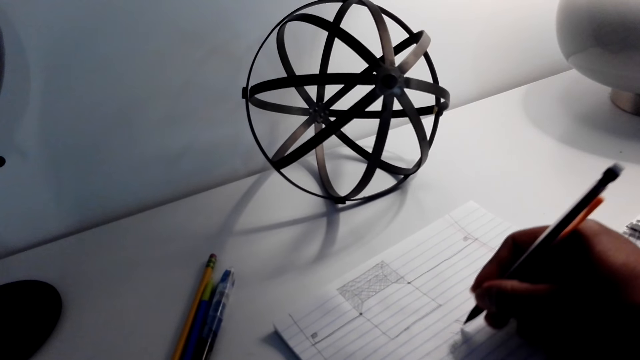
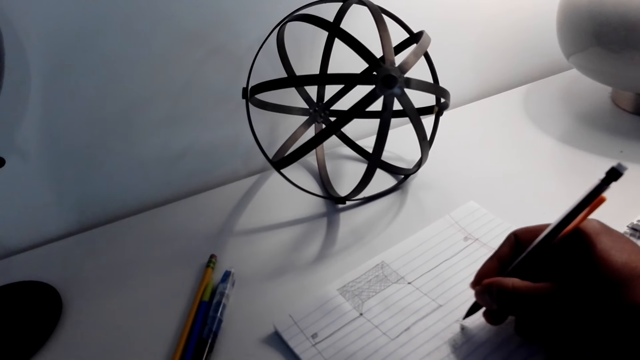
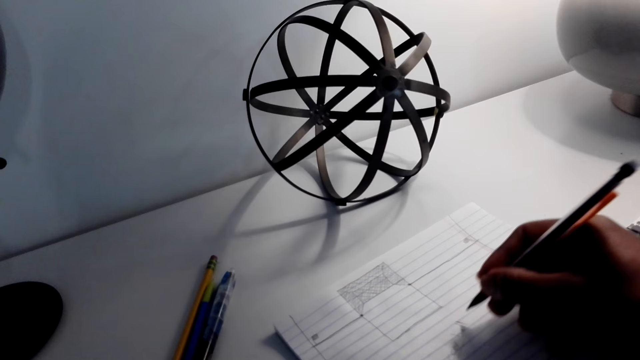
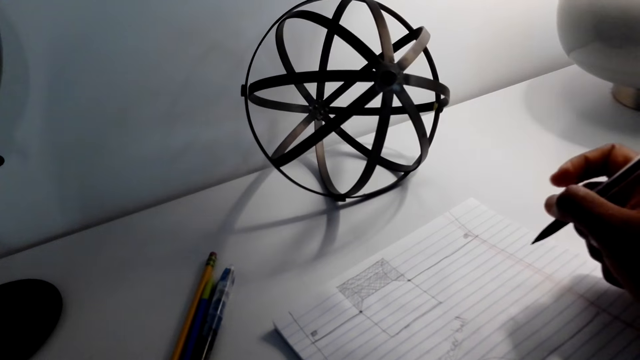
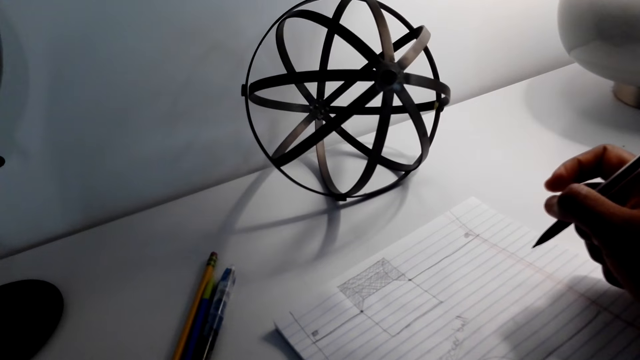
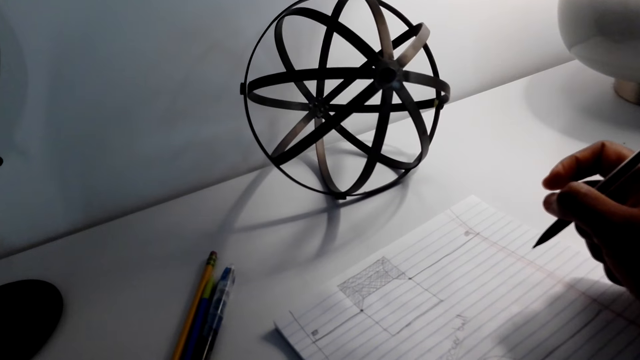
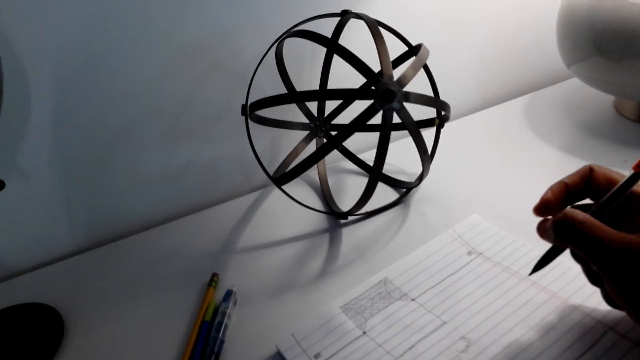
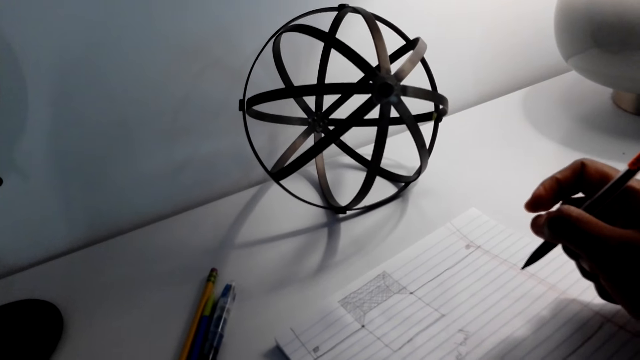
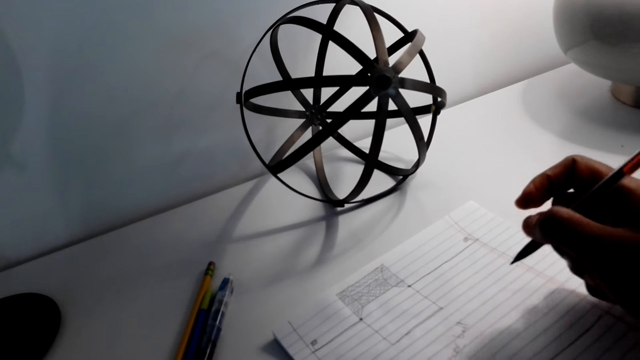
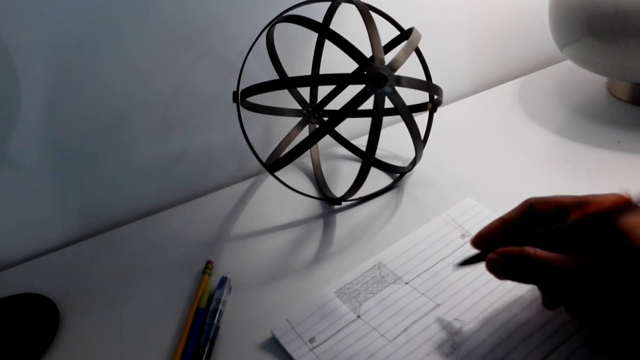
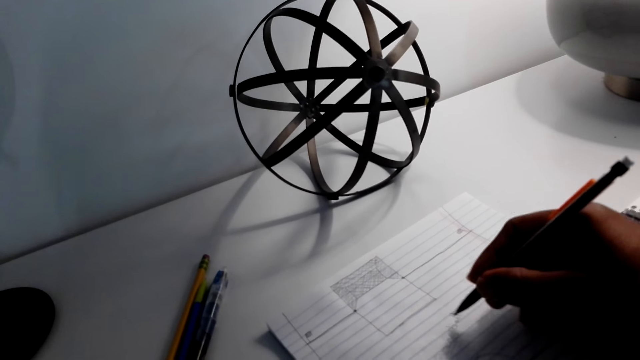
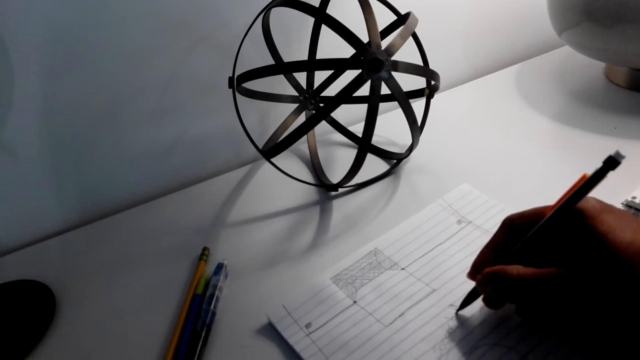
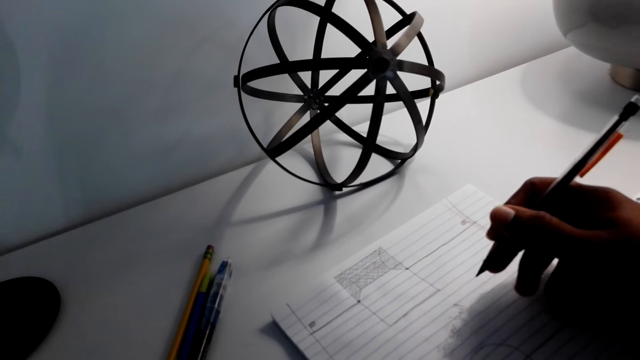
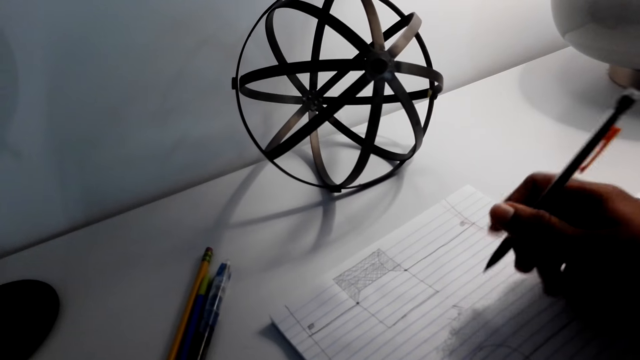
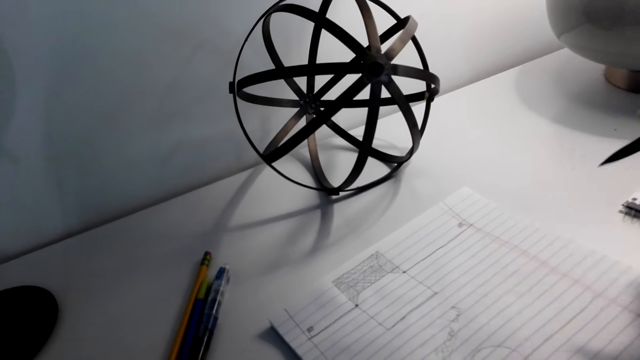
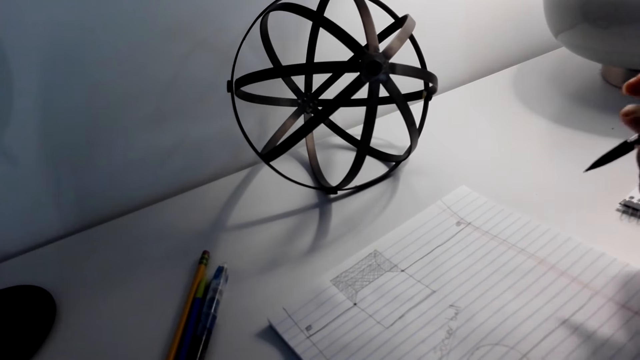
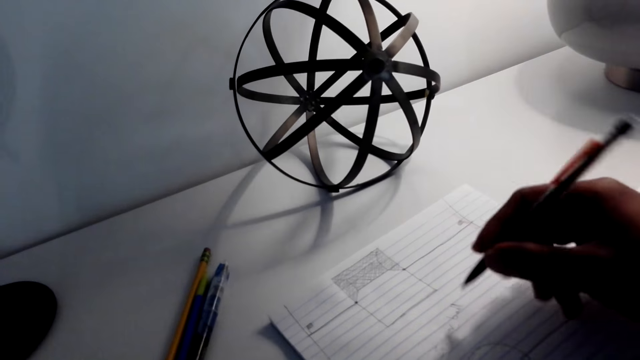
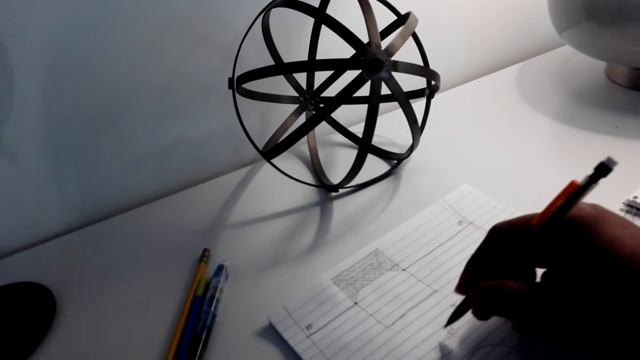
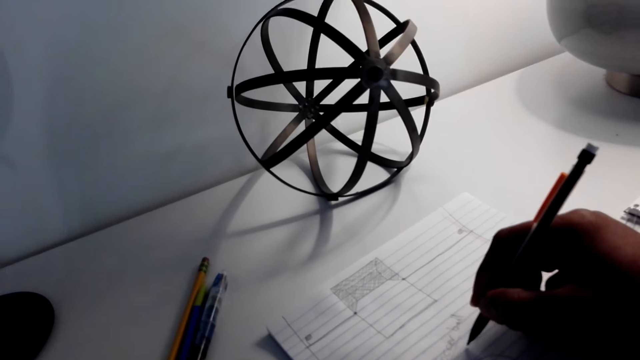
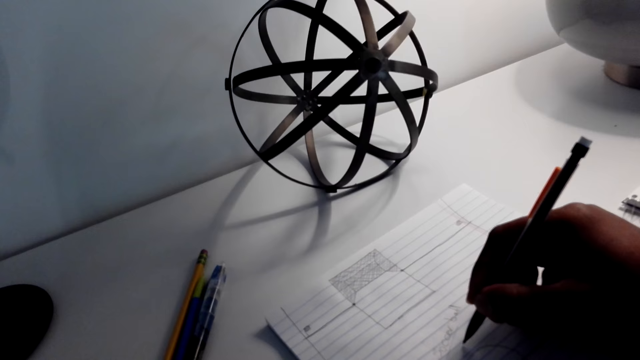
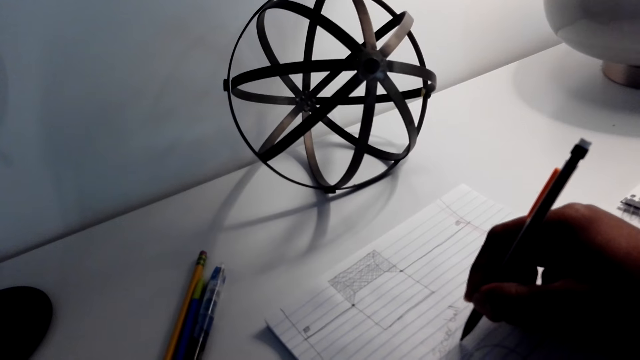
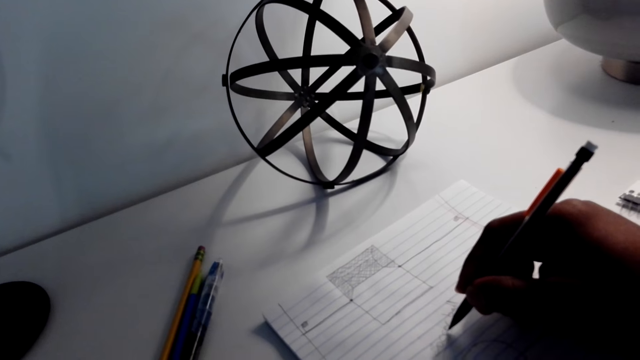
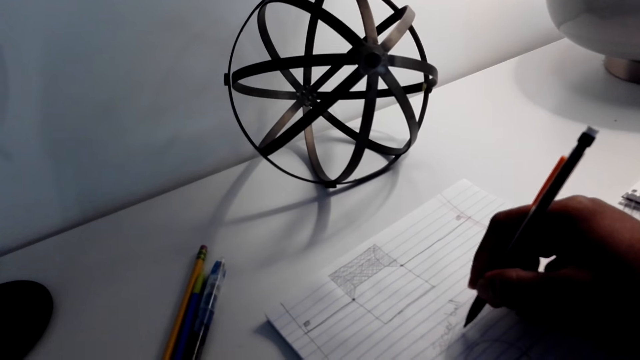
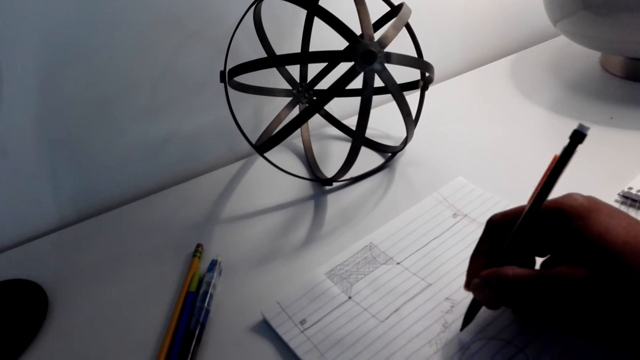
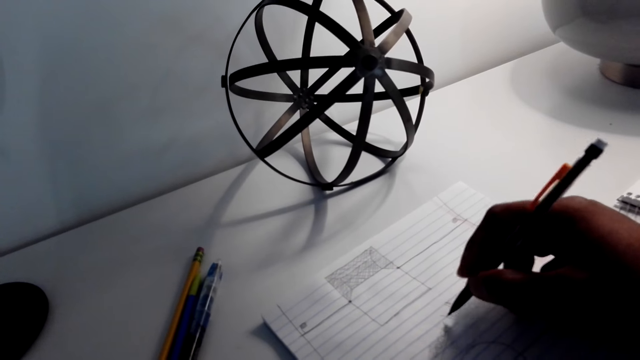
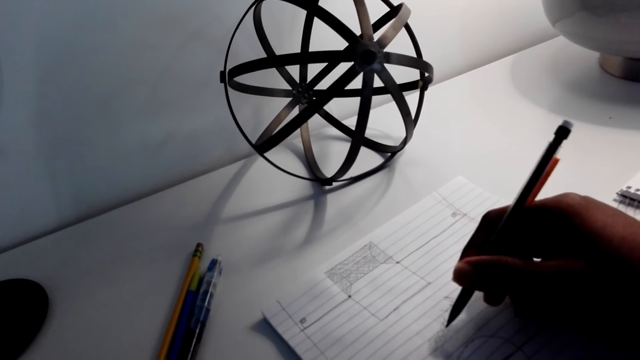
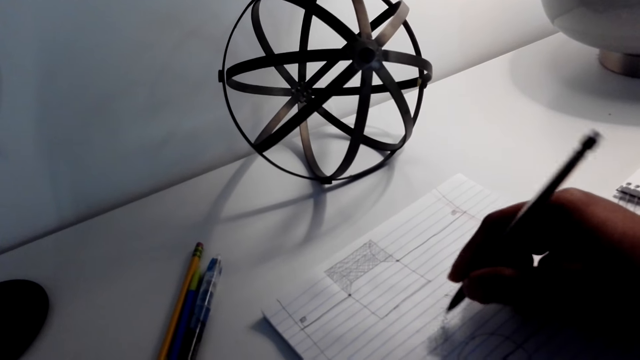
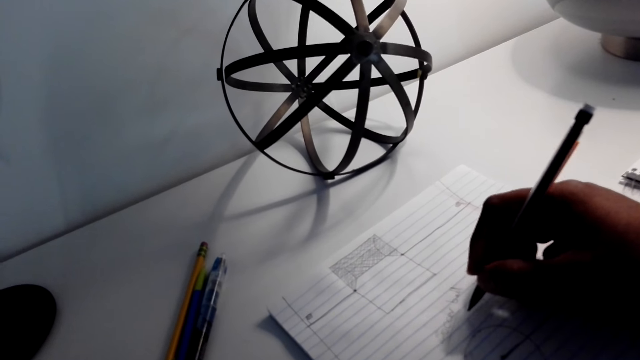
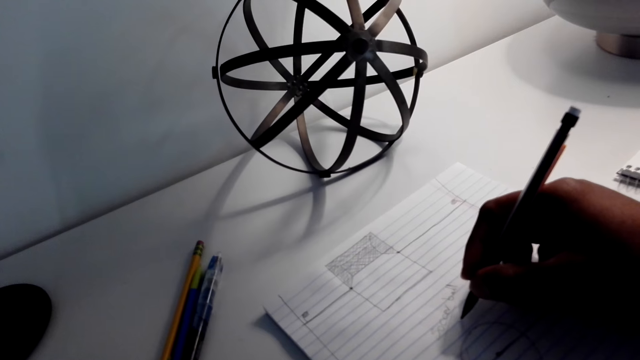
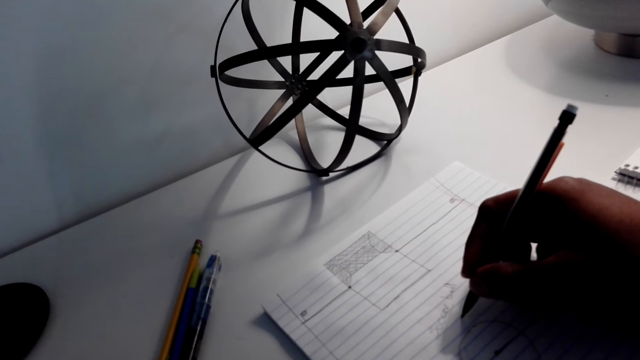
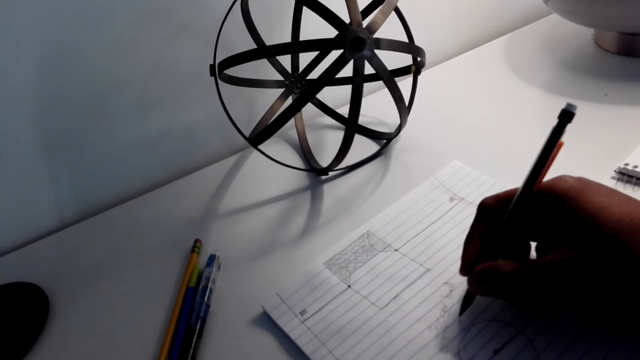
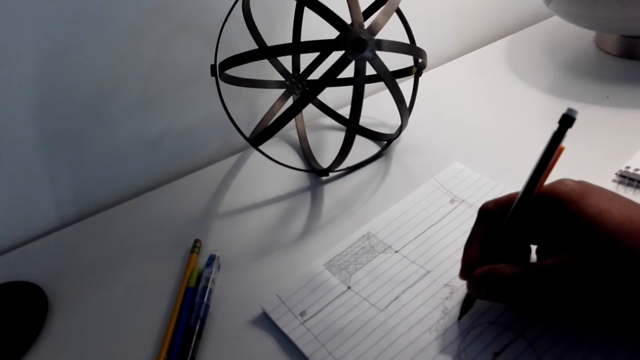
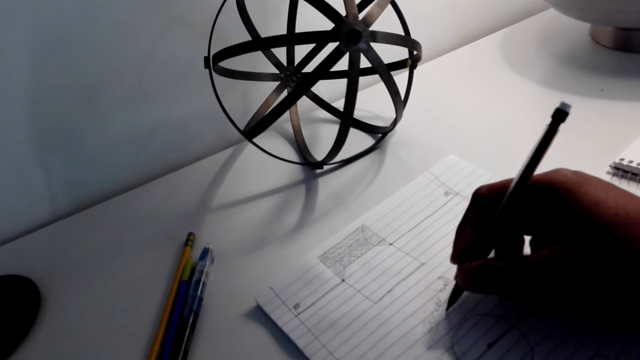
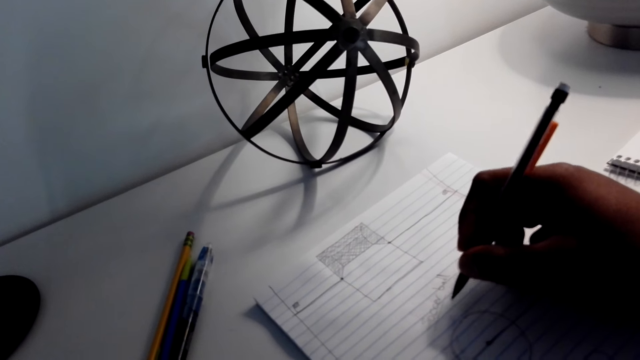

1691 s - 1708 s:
The camera wearer raises his hand. He draws on a paper with a pen.

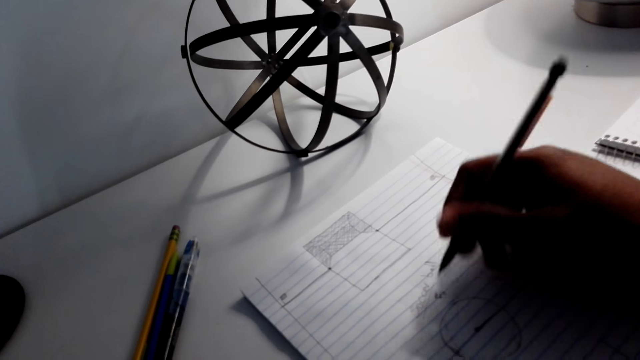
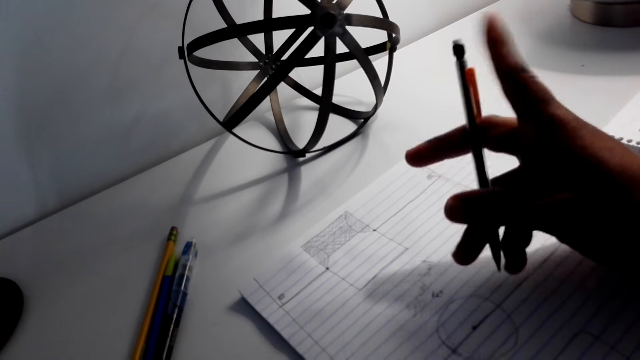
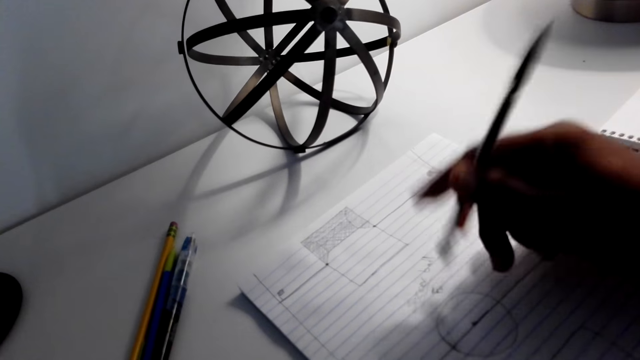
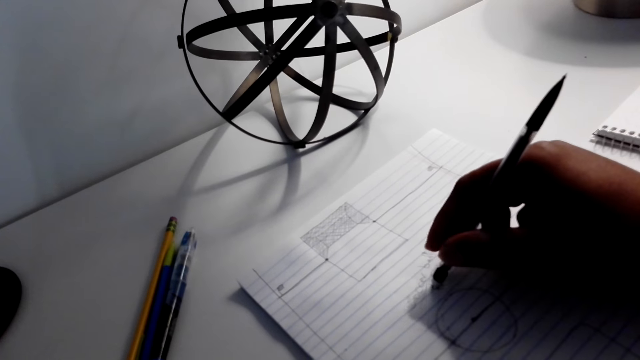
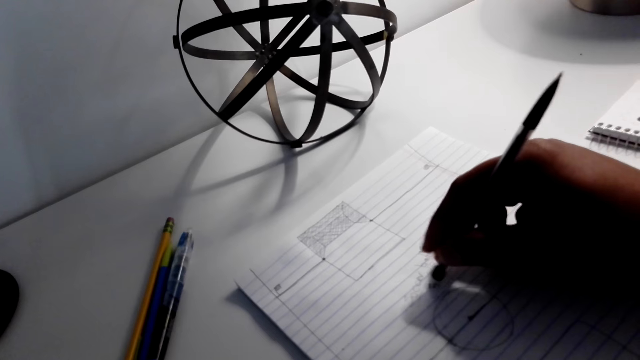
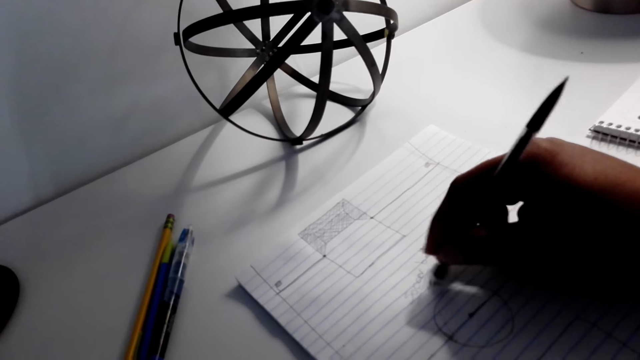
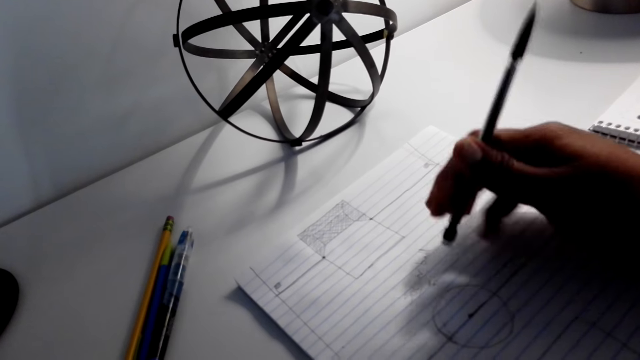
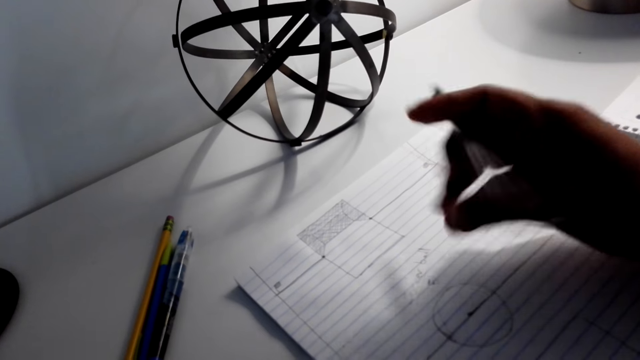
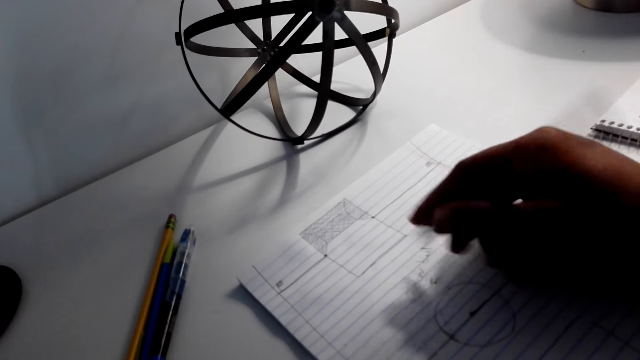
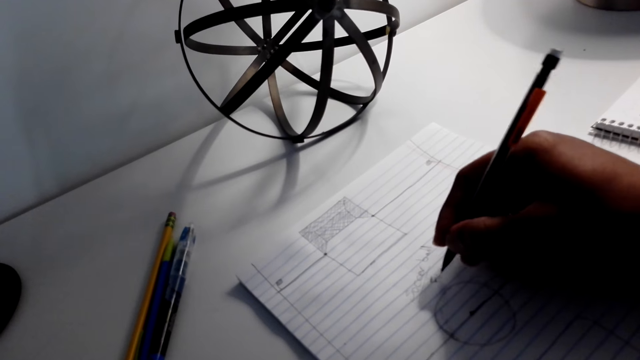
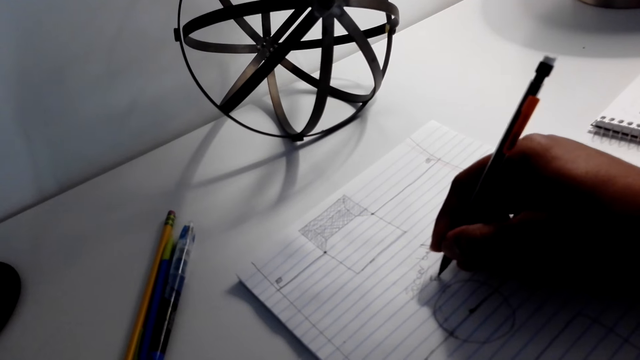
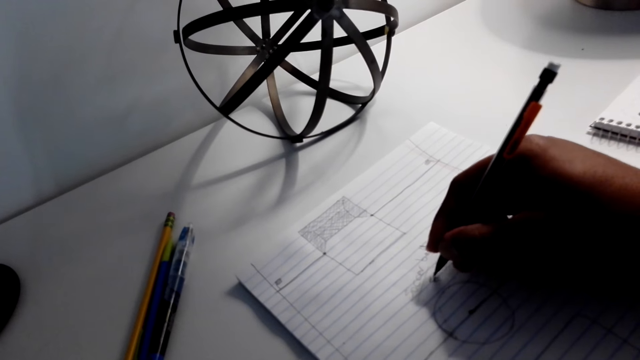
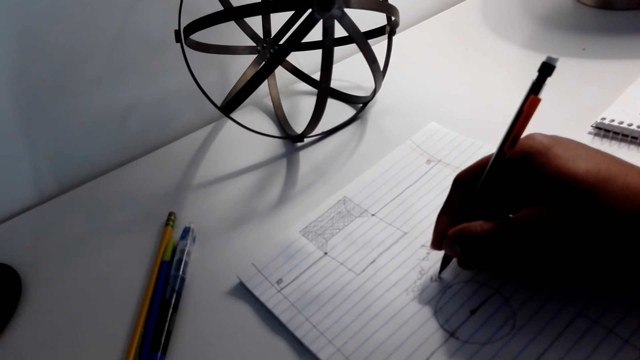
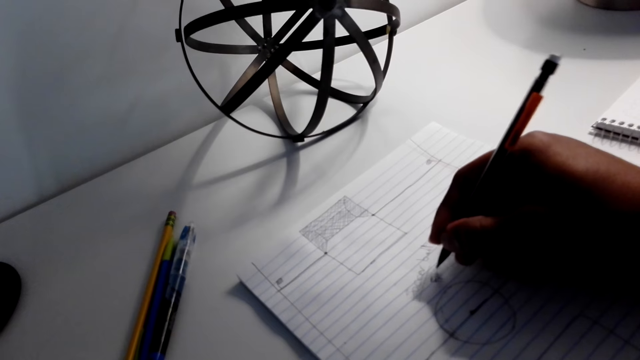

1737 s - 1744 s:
The camera wearer flips a pen. They rub a mark on a book. They flip the pen. They write on the book.
